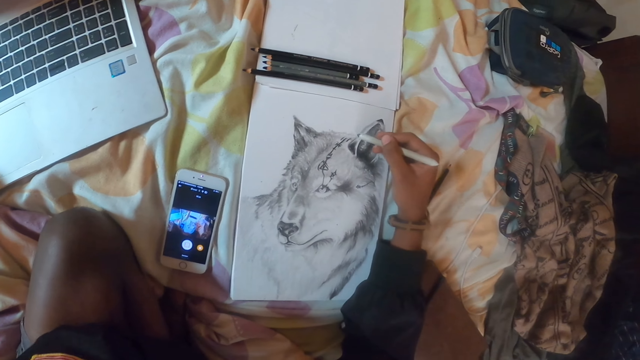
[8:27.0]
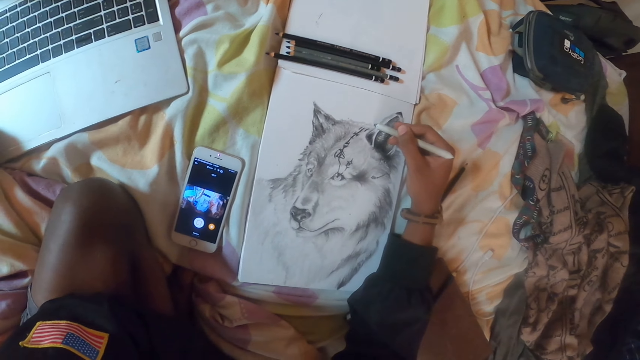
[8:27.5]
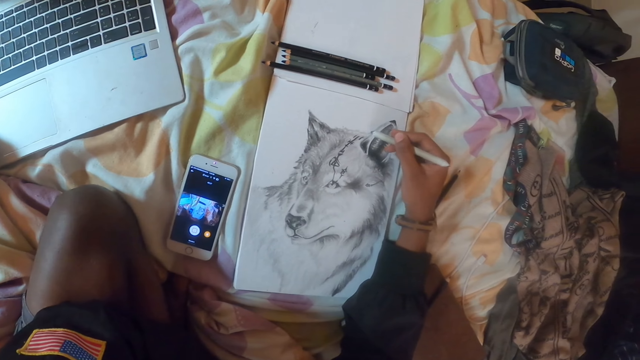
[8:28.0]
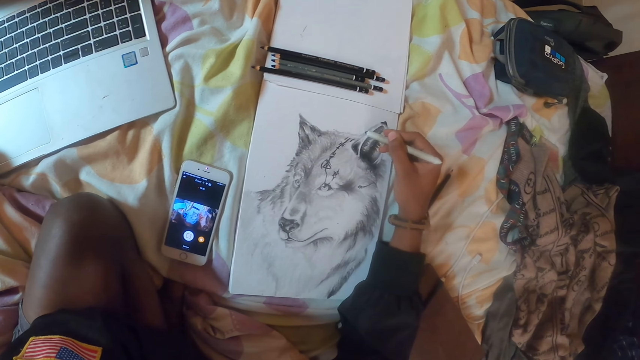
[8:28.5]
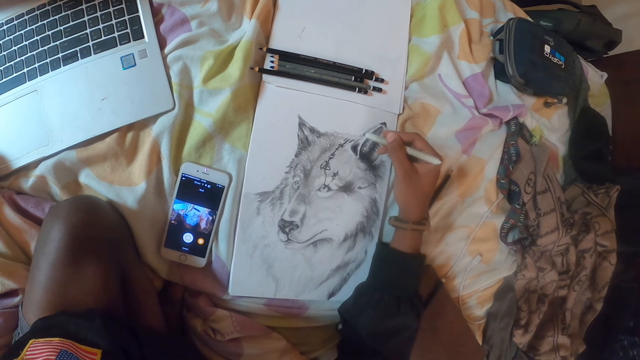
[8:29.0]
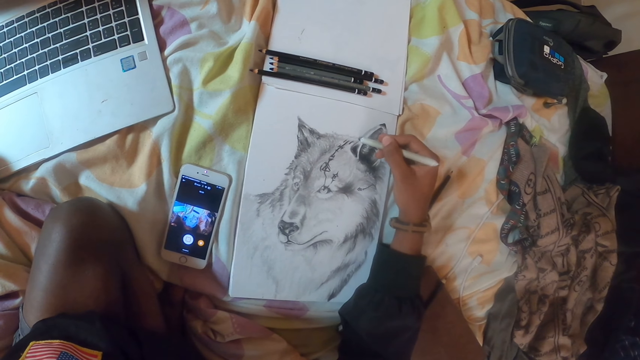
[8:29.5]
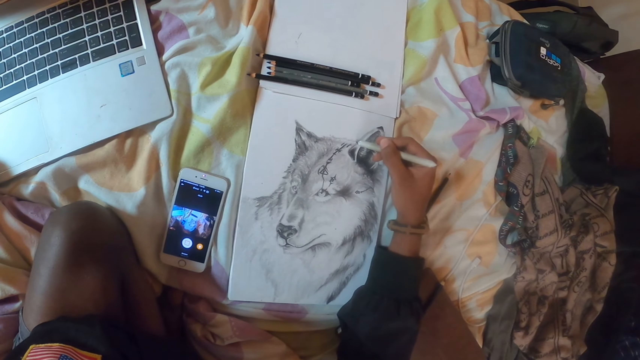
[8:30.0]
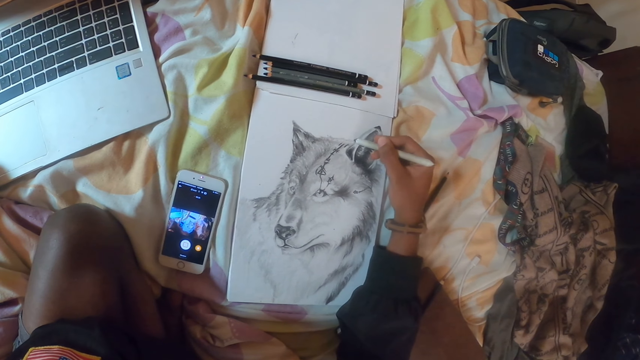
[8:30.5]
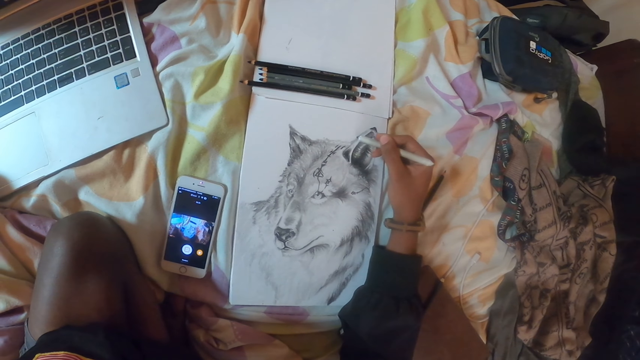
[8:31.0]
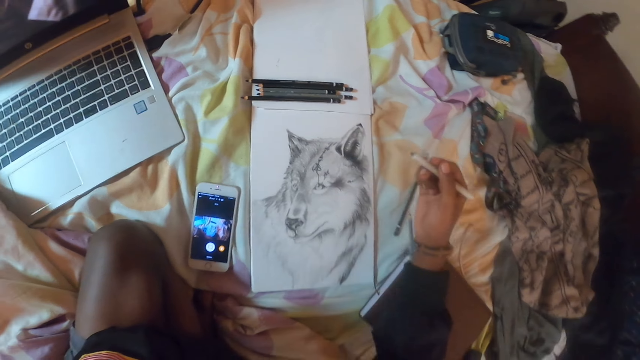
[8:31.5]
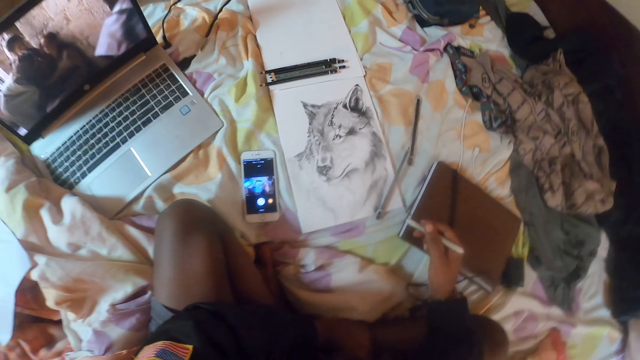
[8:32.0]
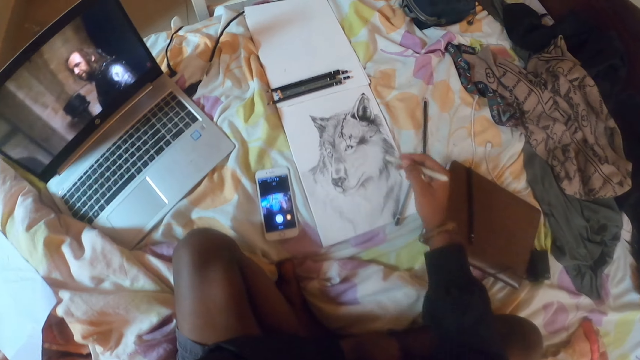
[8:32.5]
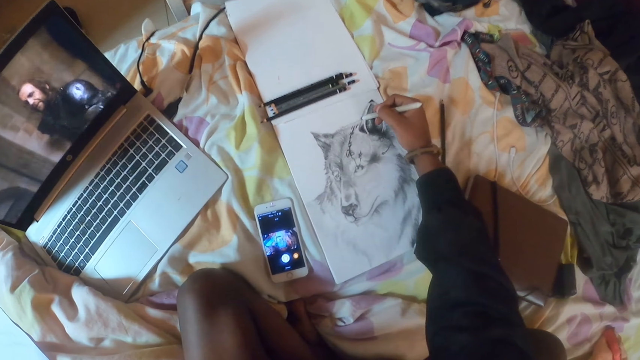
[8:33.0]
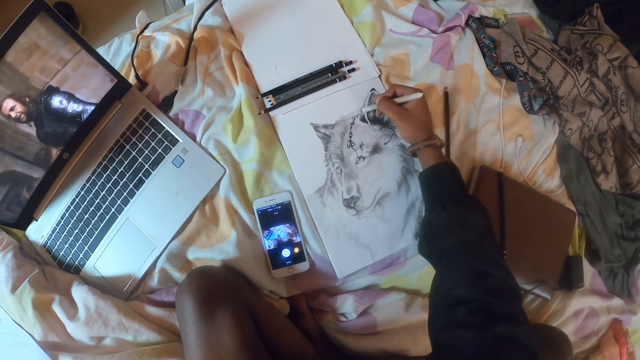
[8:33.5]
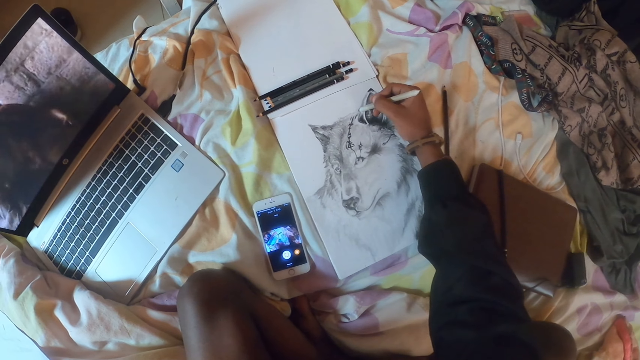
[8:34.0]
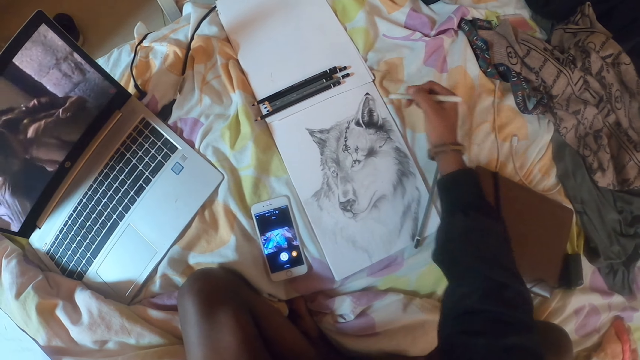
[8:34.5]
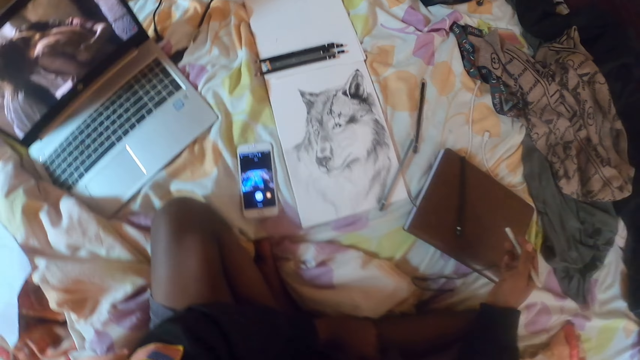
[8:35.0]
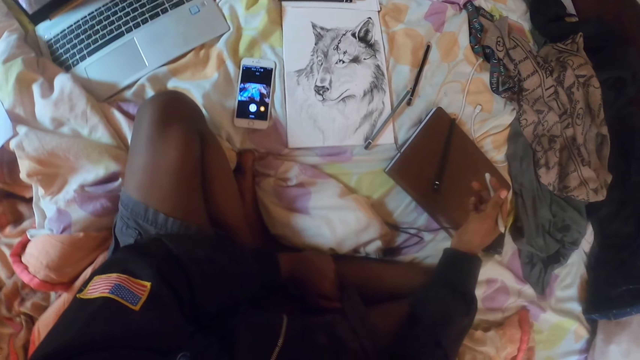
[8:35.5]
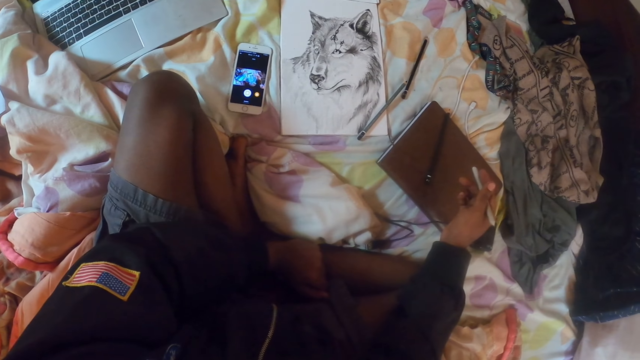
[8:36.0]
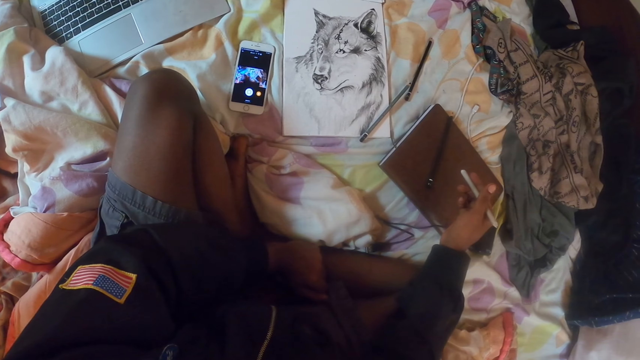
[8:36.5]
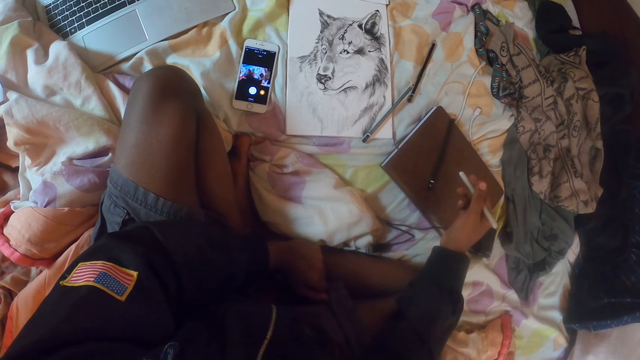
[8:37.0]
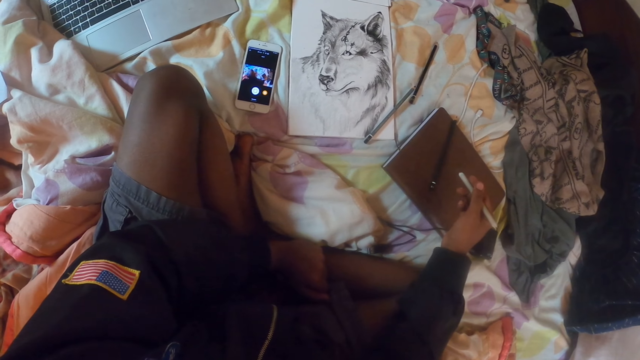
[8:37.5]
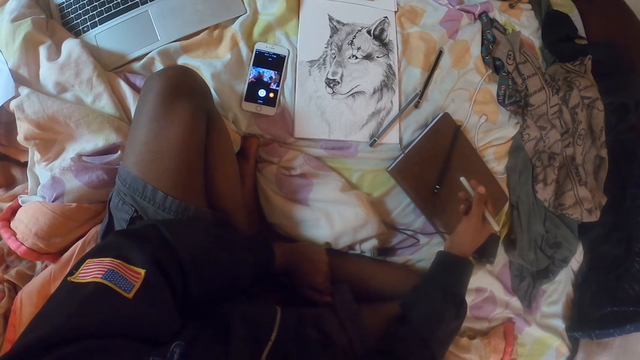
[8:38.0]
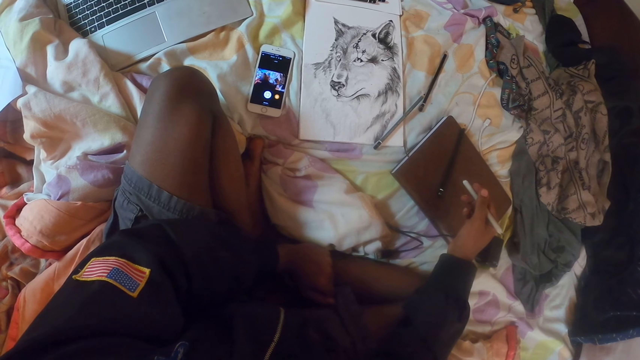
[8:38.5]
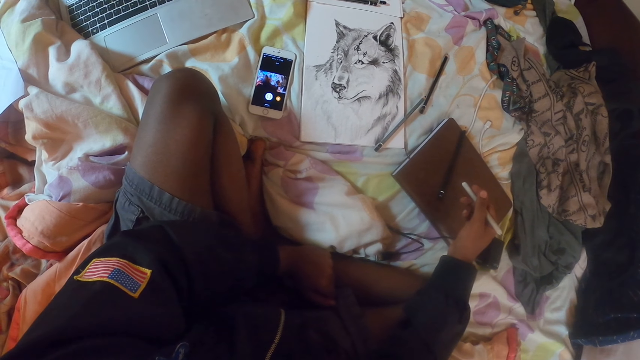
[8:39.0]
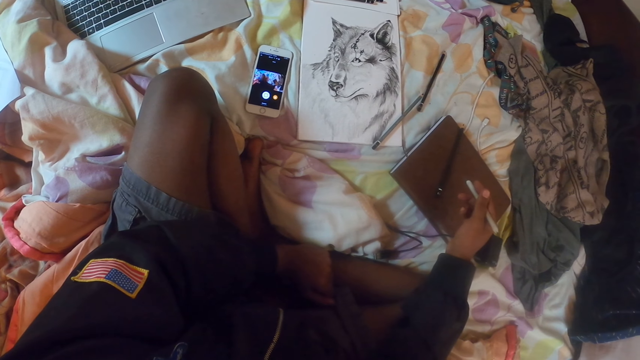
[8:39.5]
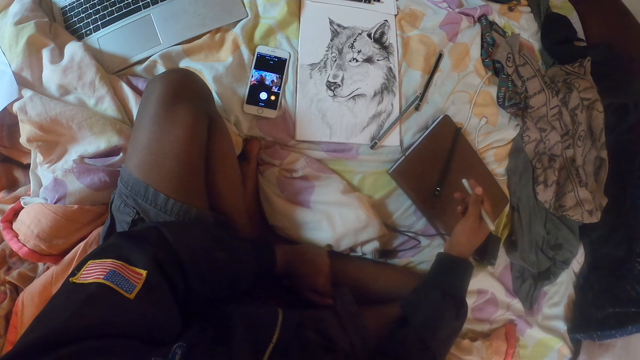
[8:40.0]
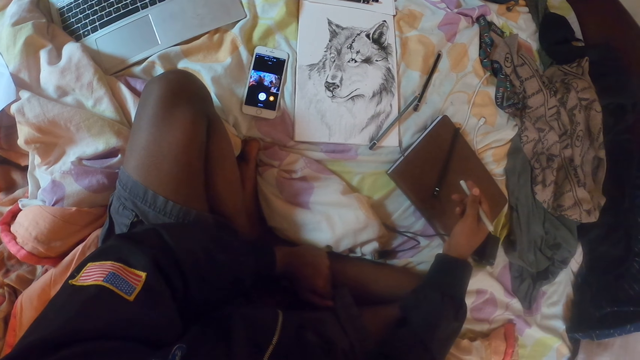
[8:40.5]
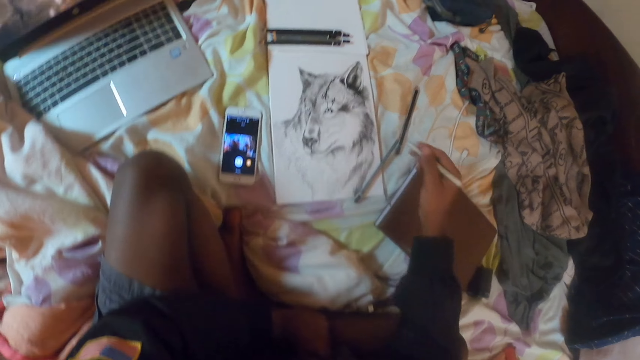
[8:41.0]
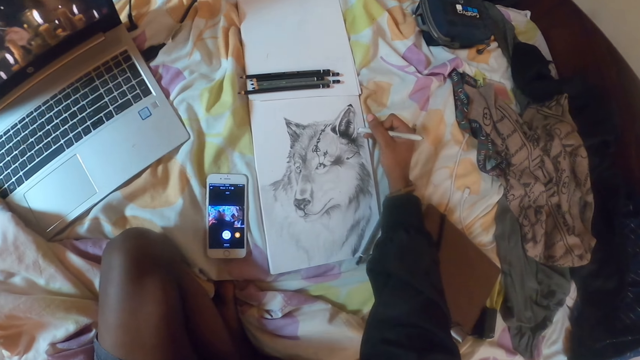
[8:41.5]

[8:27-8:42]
The camera wearer moves the hand. They draw on the paper. They move the hand. They stare at the drawing. They look around.

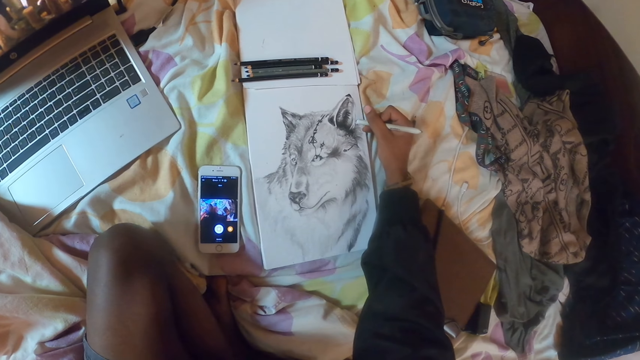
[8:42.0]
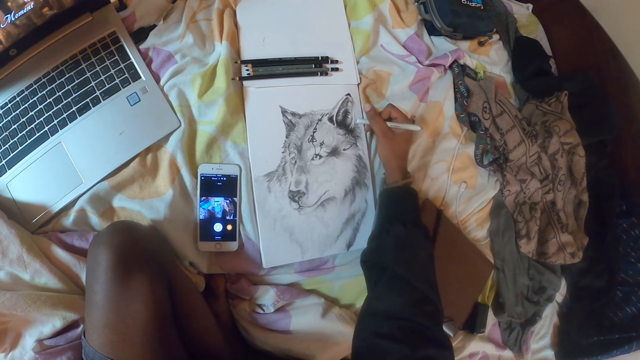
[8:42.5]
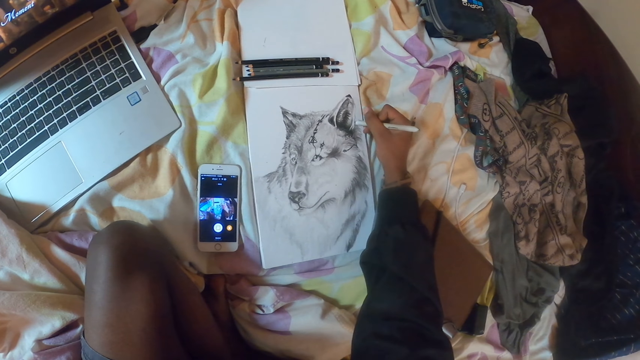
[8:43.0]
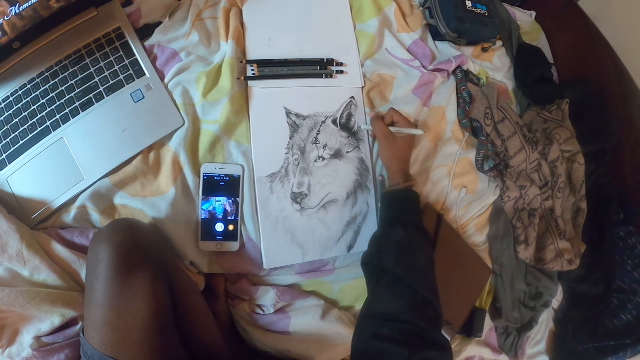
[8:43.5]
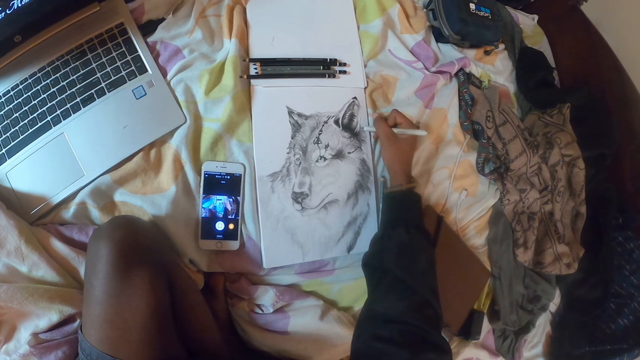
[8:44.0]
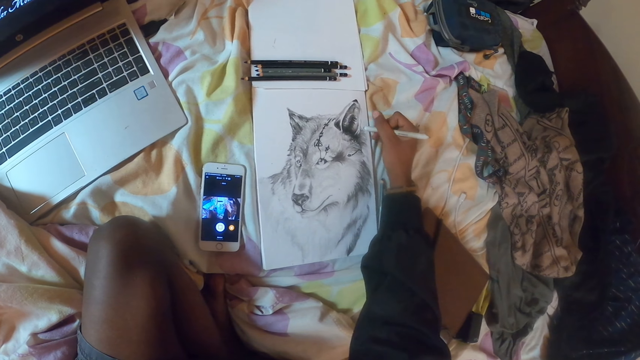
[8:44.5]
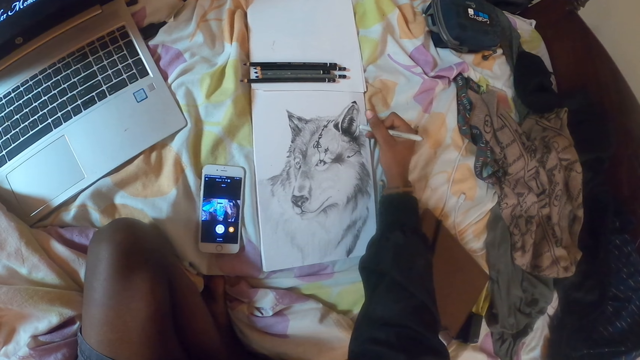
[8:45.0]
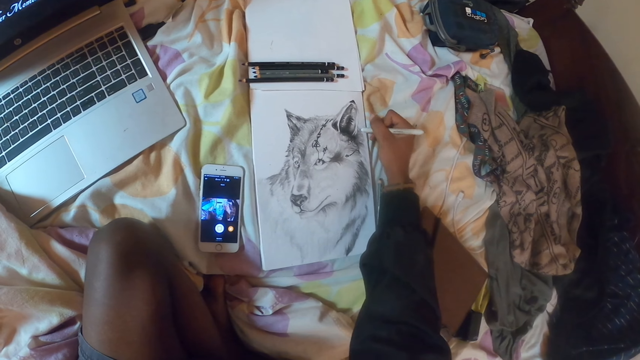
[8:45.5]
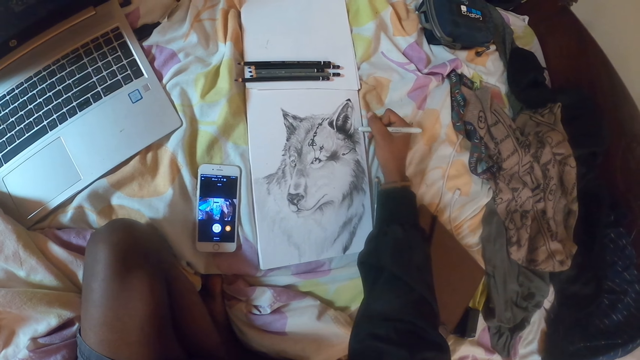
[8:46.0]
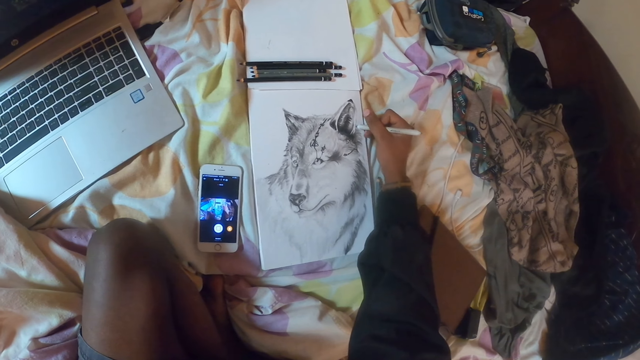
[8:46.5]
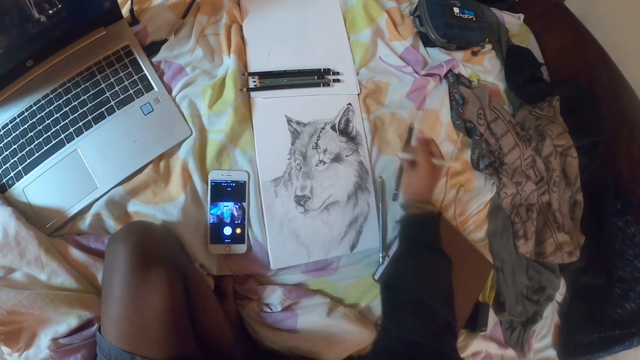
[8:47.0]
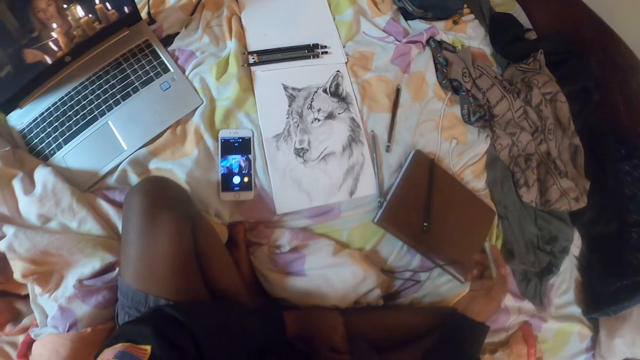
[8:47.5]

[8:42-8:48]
The camera wearer draws on the paper. They move the hand.
